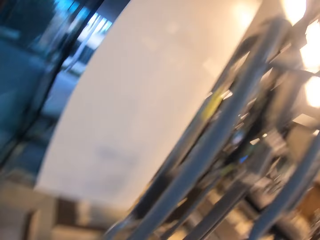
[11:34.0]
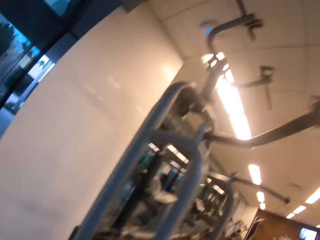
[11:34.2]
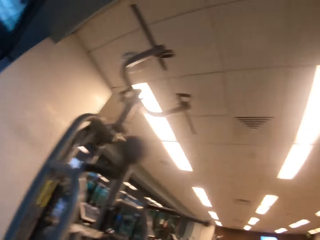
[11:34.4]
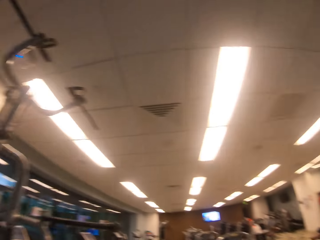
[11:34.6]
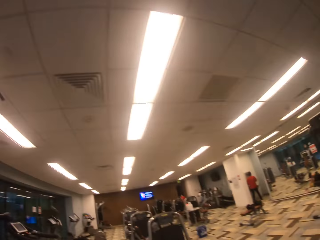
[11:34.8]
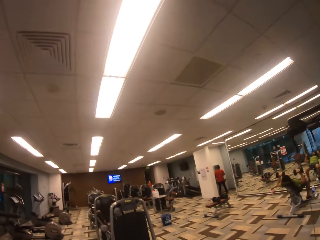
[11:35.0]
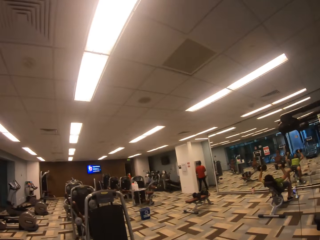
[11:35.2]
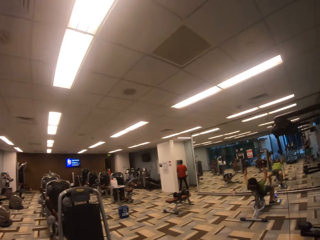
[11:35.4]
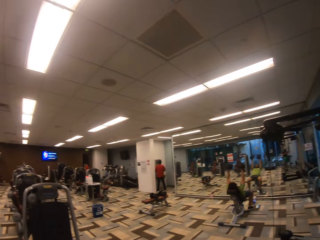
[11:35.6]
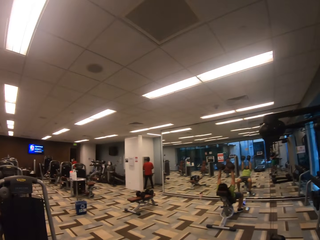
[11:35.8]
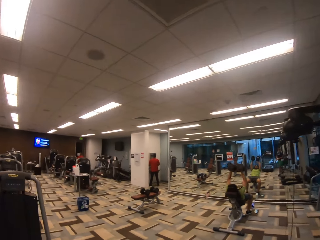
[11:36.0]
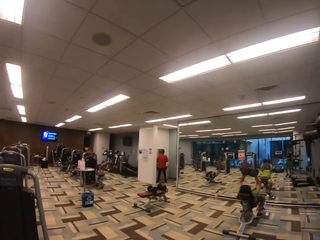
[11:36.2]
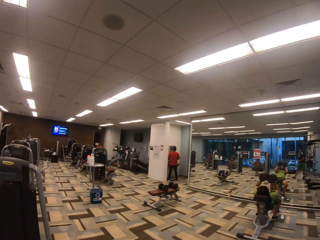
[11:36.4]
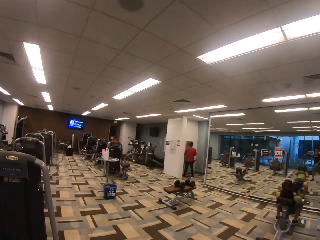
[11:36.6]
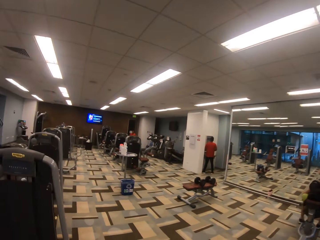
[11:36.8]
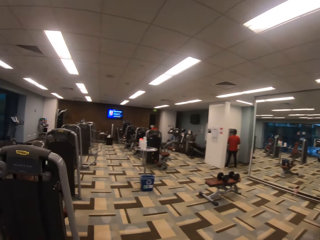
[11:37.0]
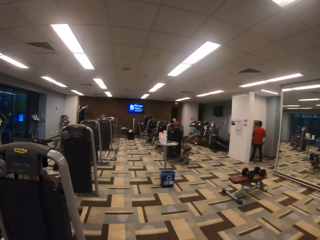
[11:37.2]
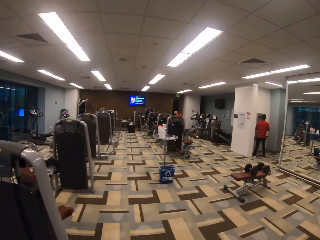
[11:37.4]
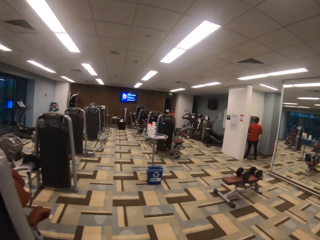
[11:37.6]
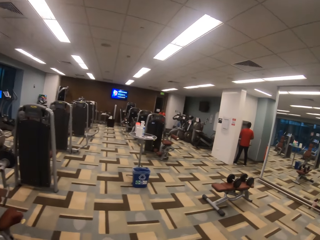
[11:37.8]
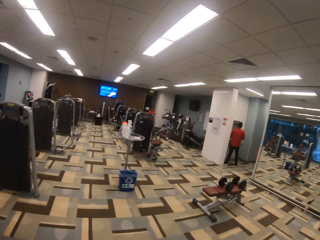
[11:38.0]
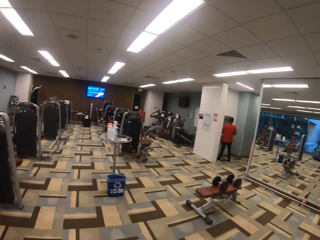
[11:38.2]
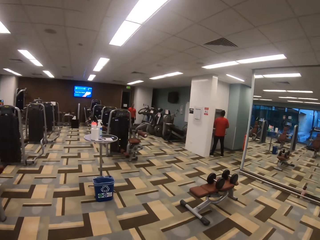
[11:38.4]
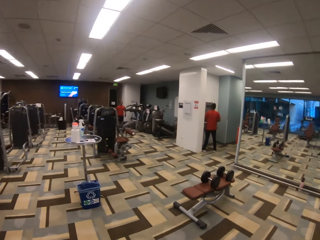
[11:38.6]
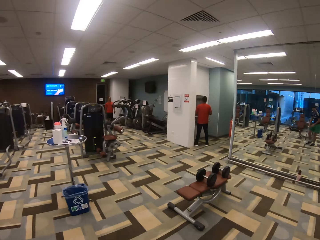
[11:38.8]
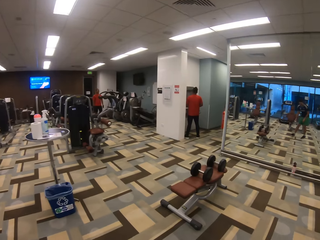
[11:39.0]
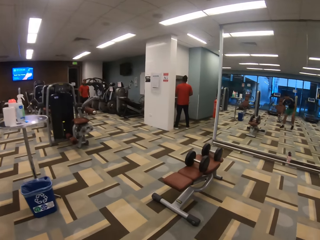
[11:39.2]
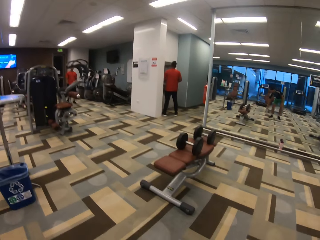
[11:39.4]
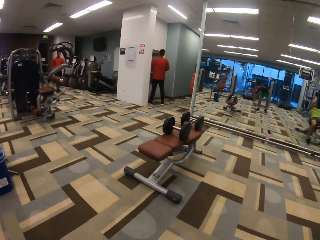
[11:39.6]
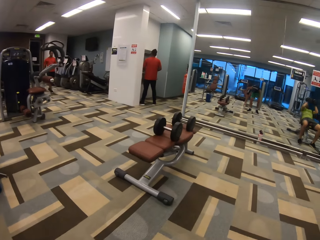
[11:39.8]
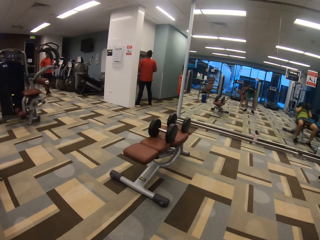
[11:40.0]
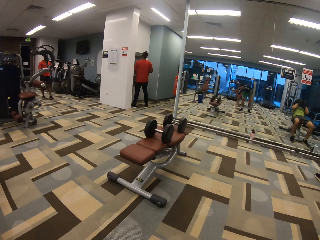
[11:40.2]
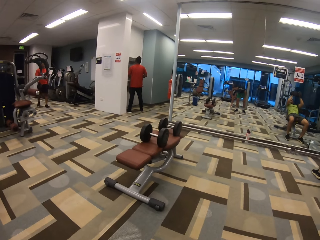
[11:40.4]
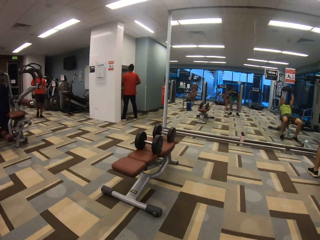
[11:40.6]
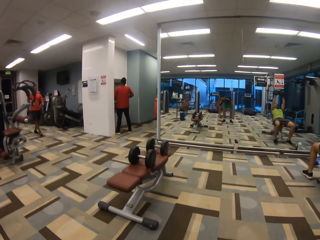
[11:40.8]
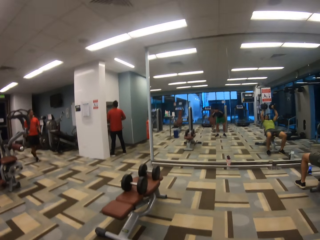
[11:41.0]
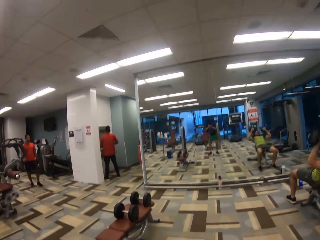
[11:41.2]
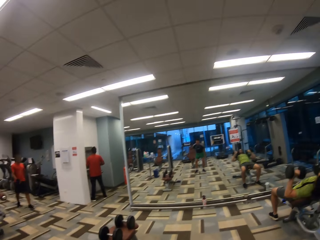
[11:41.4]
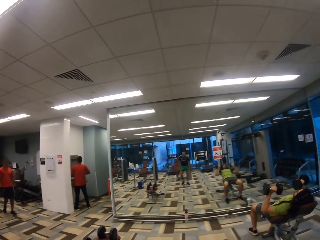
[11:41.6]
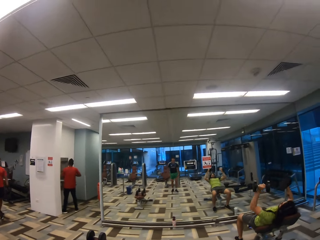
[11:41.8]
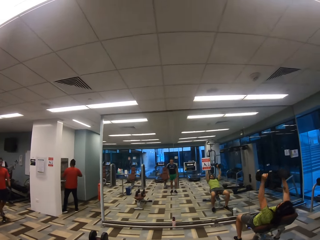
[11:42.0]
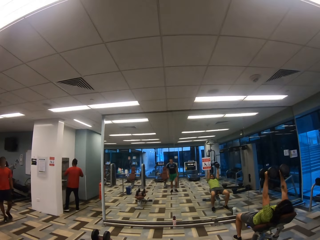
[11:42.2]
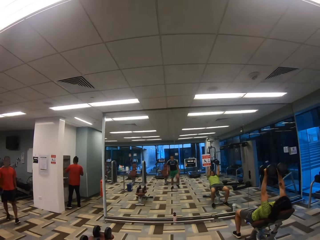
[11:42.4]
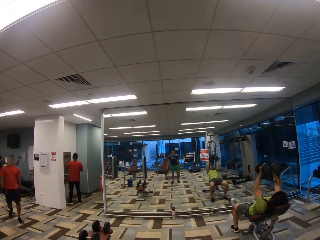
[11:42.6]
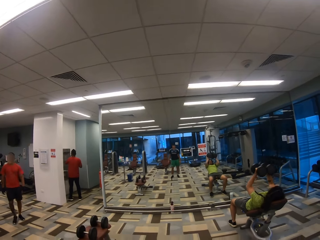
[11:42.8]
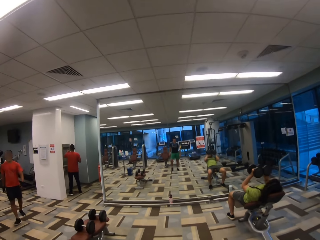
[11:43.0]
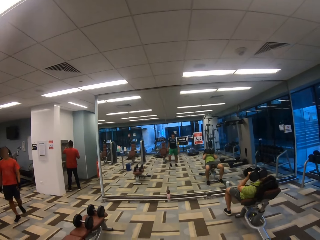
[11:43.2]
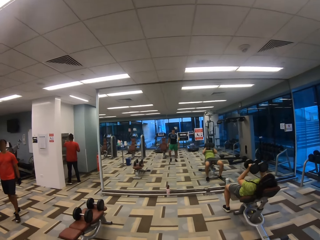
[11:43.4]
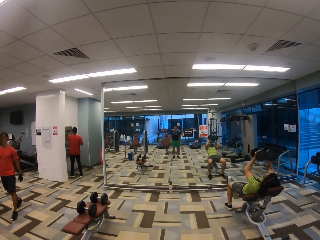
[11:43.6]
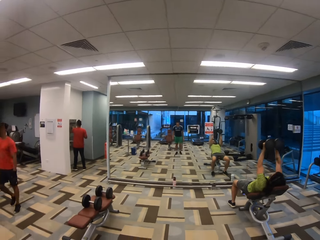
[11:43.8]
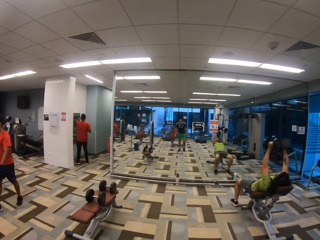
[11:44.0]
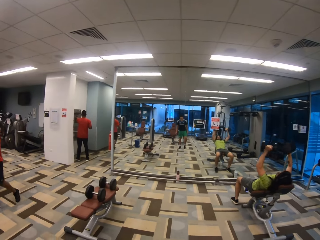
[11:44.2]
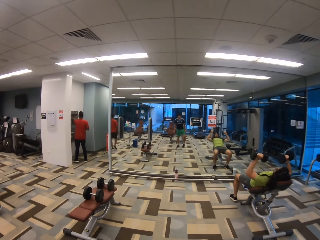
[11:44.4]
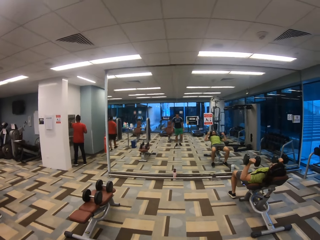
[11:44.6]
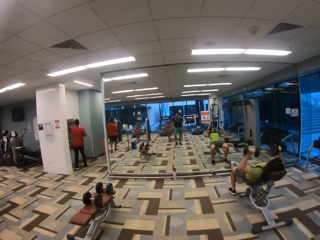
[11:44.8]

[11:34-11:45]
The camera wearer picks up a water bottle from the floor. They turn around. They walk around. A man does exercise. The camera wearer walks around. The man walks forward. The camera wearer drops the water bottle on the floor. They bend down. The man does exercise.

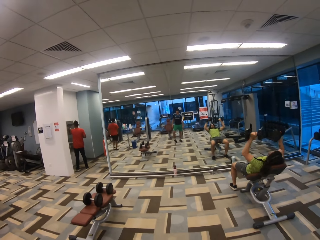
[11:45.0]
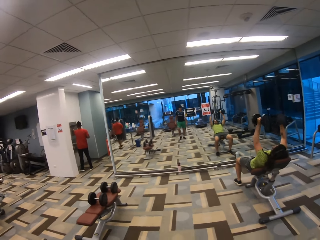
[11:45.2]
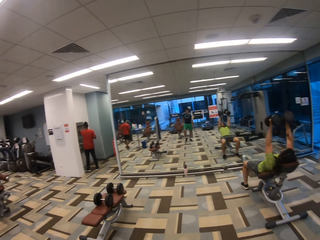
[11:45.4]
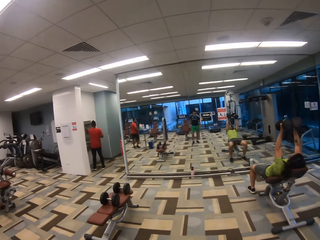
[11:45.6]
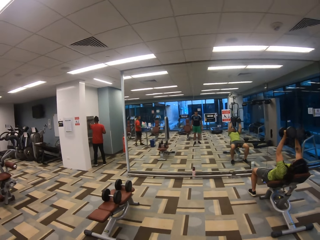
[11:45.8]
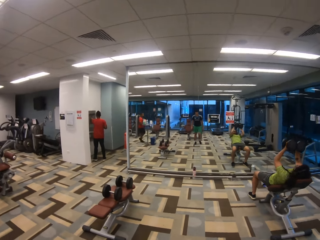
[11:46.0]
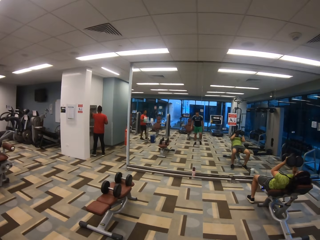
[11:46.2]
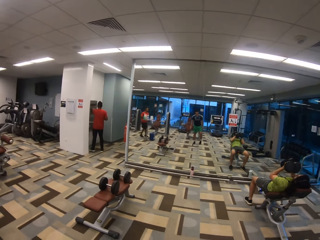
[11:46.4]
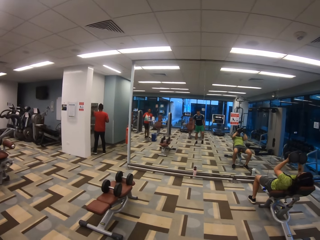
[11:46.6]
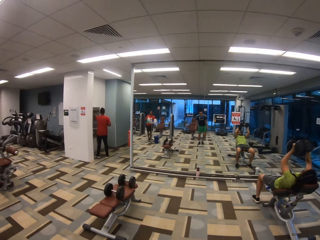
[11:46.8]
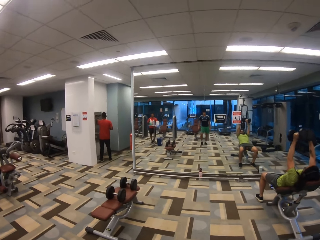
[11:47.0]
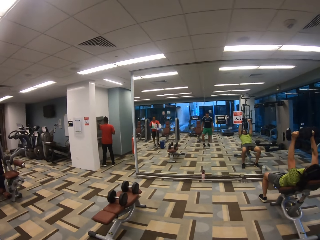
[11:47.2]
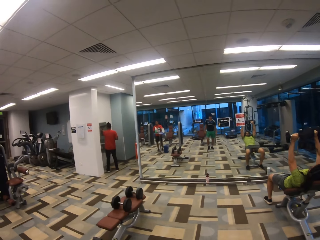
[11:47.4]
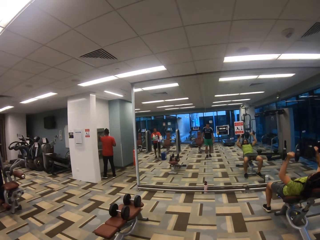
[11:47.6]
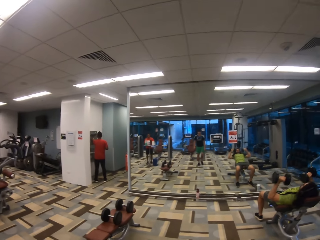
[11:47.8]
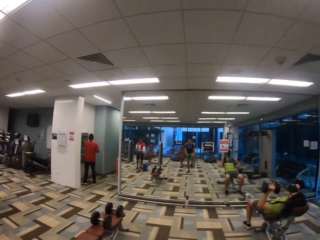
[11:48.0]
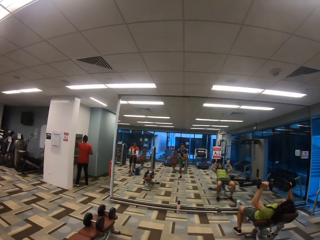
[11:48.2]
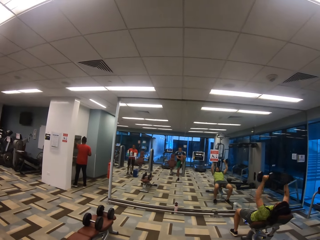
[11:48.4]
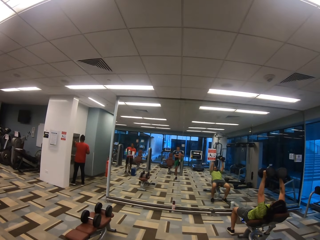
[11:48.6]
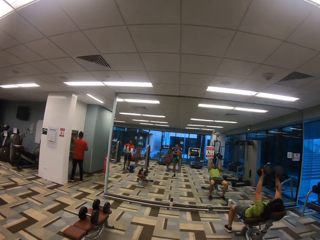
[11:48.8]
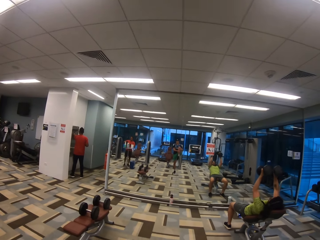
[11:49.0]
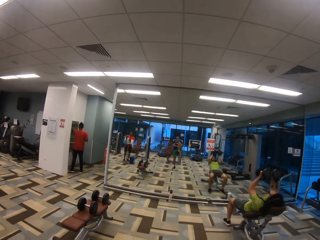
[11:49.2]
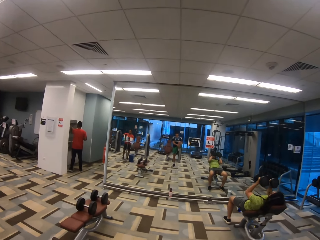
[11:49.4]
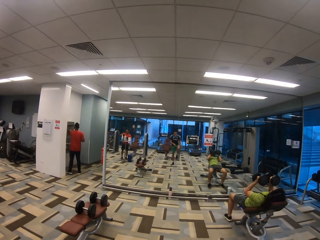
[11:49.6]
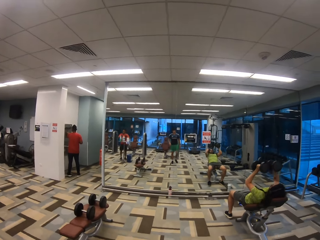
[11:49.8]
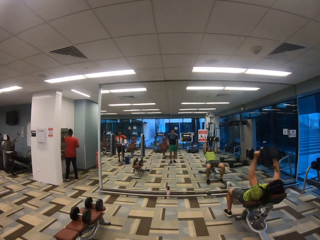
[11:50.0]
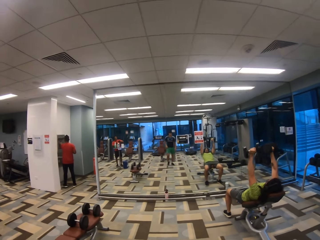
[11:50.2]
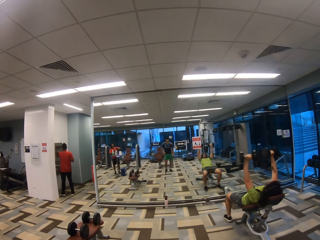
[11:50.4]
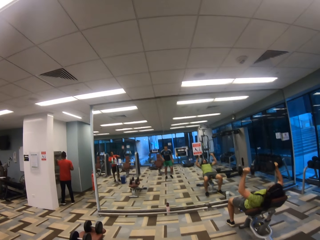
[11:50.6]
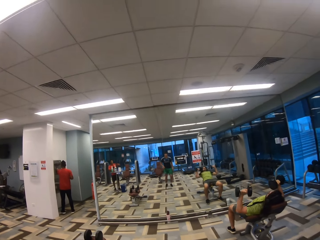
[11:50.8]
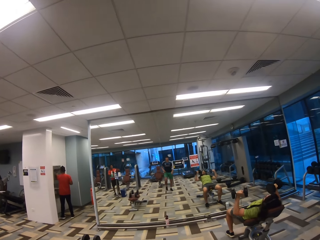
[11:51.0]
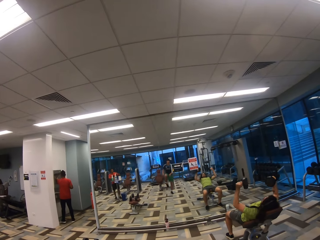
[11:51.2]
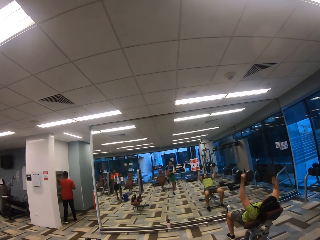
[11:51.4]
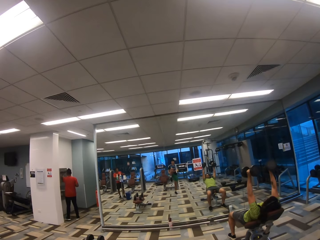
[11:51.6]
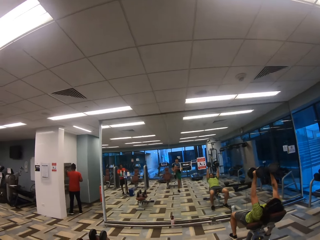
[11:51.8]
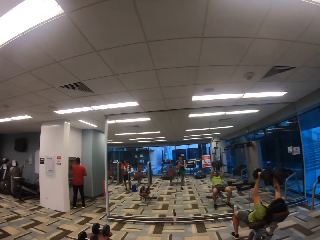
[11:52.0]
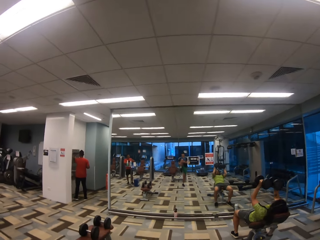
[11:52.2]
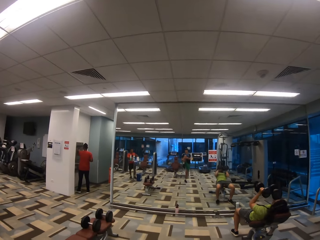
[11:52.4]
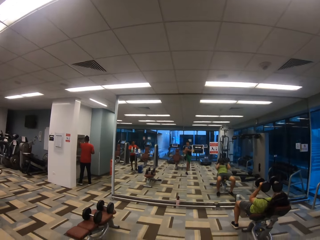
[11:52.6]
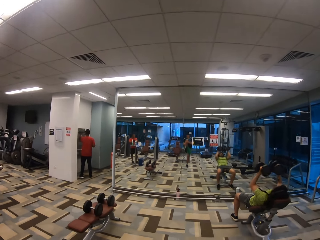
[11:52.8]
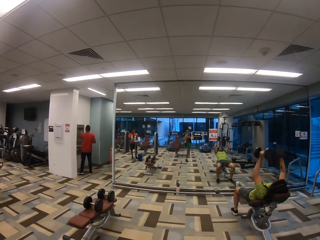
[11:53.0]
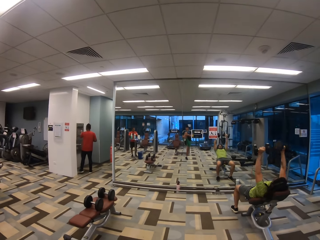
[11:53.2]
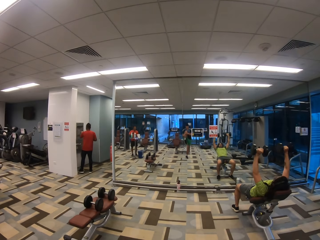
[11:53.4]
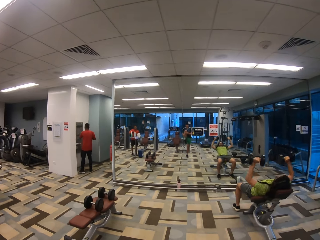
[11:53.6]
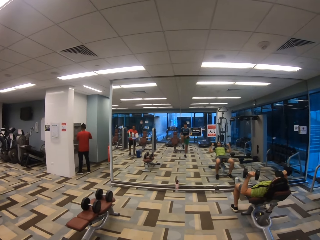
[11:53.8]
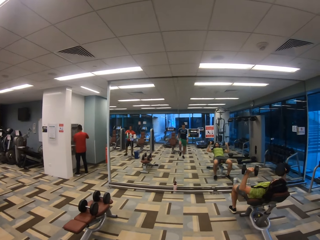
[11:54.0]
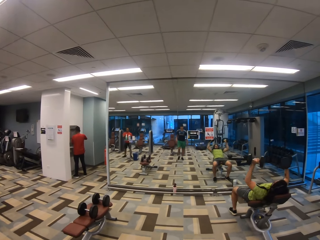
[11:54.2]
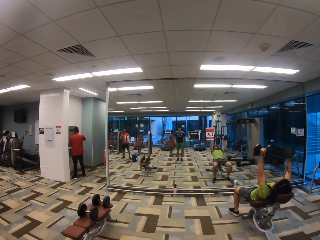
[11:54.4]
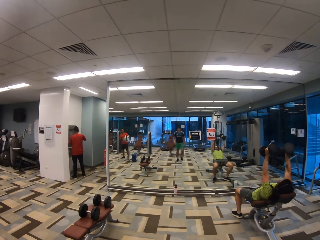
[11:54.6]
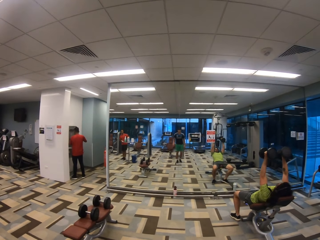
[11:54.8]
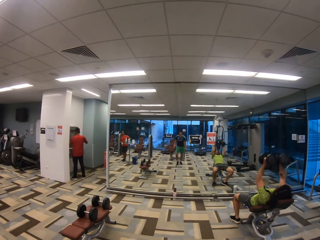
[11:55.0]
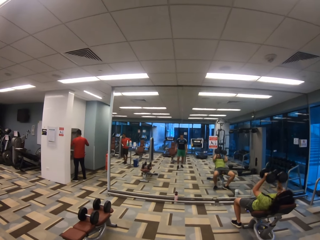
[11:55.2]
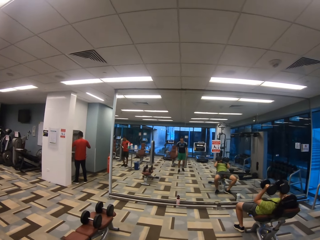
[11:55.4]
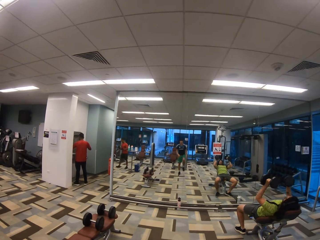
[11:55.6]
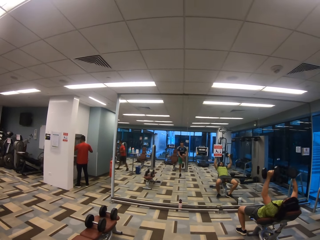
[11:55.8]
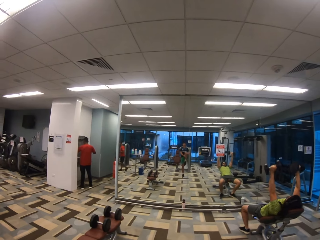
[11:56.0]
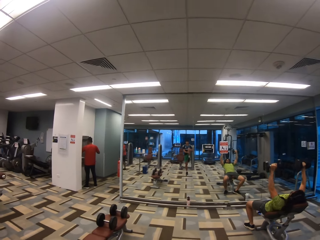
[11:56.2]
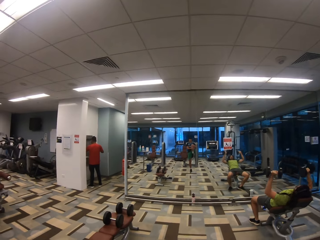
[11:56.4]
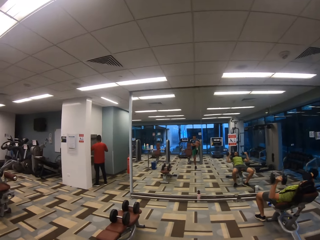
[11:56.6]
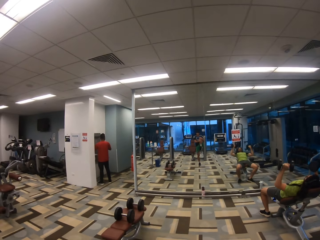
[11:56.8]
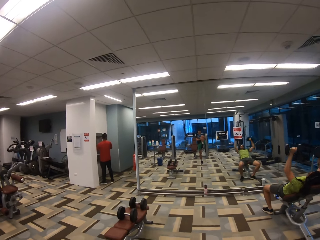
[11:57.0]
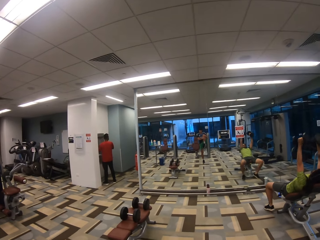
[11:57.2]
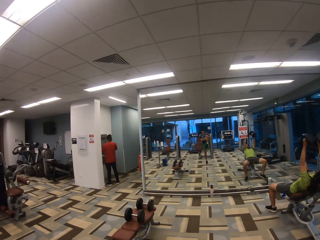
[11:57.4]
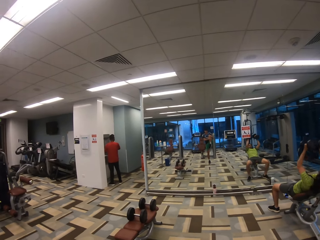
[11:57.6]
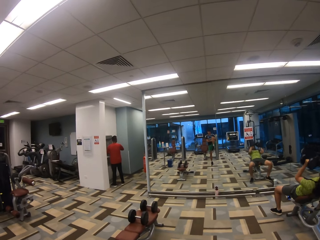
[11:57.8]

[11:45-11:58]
The camera wearer stretches their legs out. A man does exercise. The camera wearer stretches their legs out. The man does exercise. The camera wearer stretches their legs out. The man does exercise. The camera wearer stretches their legs out. The man does exercise.
